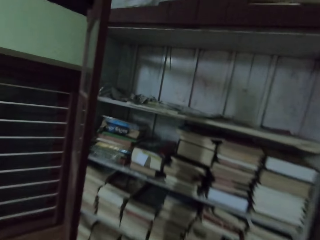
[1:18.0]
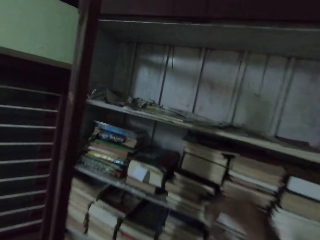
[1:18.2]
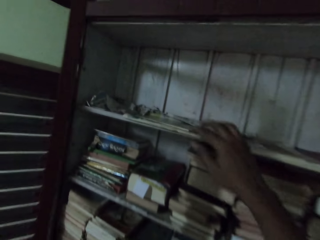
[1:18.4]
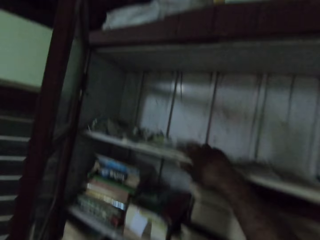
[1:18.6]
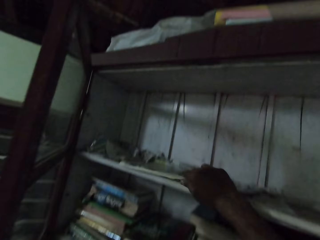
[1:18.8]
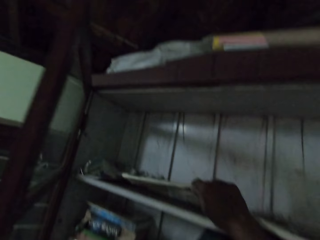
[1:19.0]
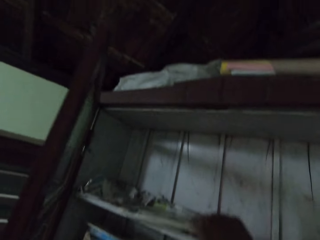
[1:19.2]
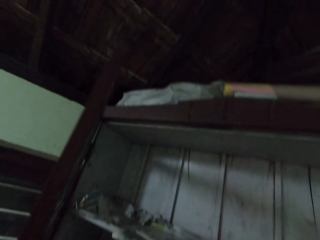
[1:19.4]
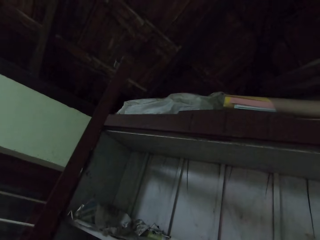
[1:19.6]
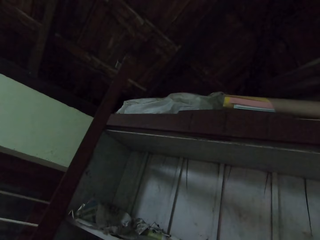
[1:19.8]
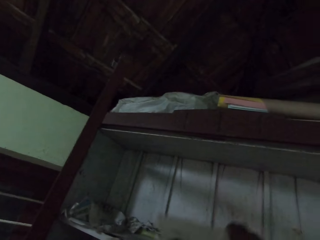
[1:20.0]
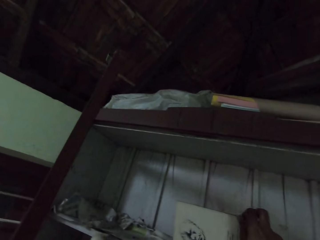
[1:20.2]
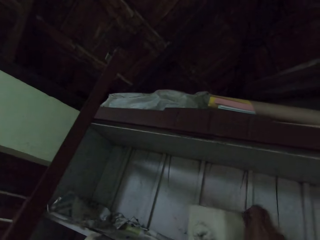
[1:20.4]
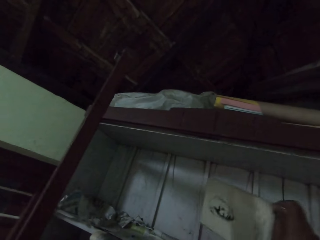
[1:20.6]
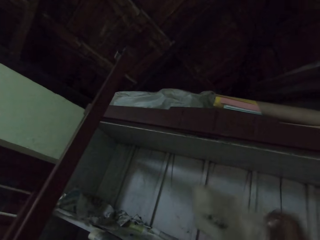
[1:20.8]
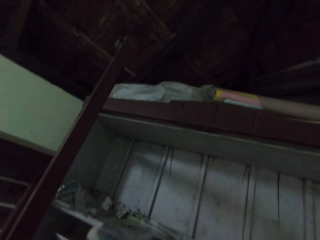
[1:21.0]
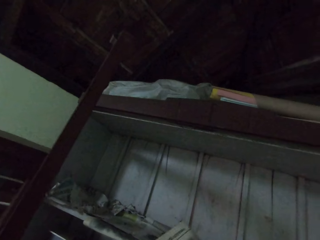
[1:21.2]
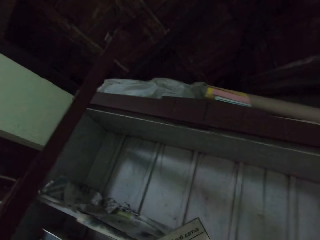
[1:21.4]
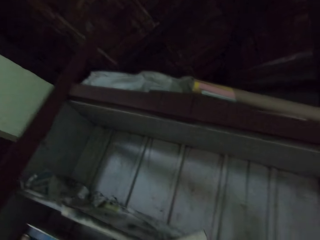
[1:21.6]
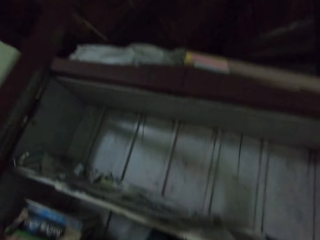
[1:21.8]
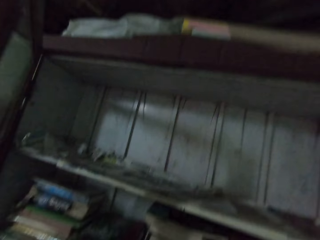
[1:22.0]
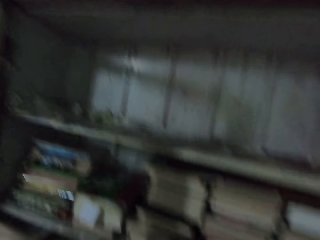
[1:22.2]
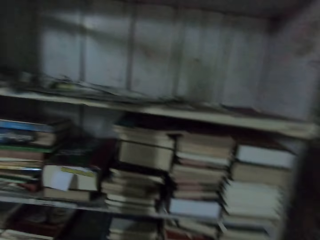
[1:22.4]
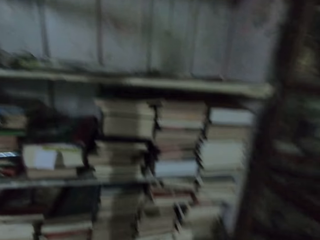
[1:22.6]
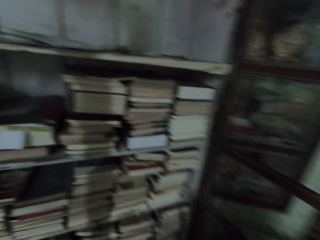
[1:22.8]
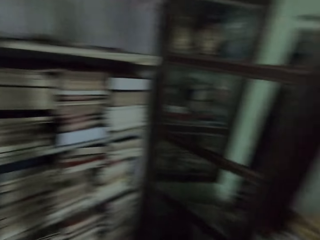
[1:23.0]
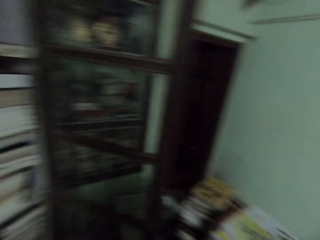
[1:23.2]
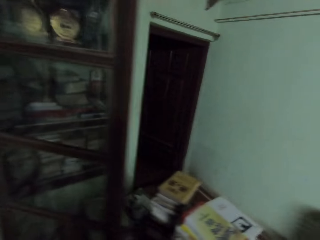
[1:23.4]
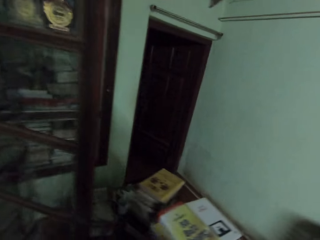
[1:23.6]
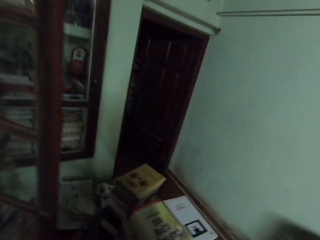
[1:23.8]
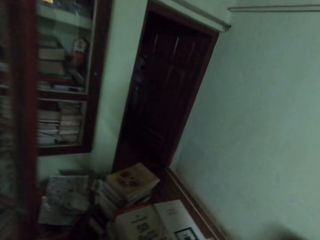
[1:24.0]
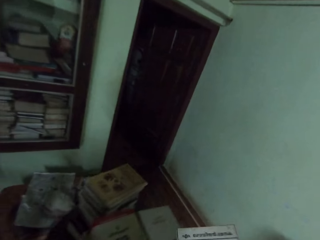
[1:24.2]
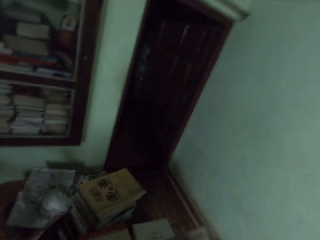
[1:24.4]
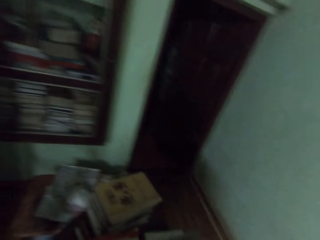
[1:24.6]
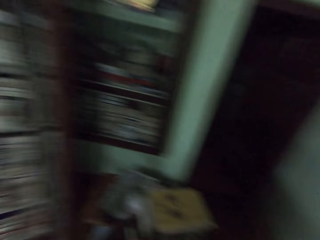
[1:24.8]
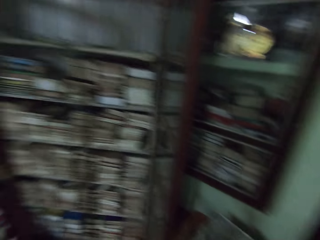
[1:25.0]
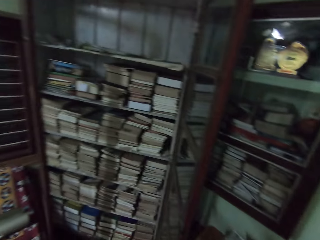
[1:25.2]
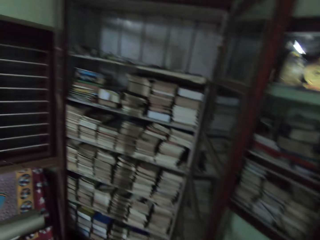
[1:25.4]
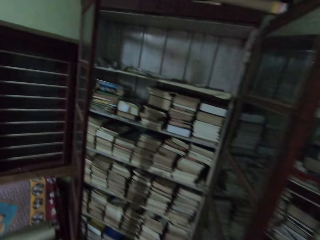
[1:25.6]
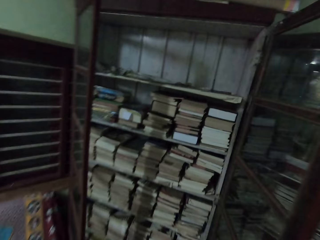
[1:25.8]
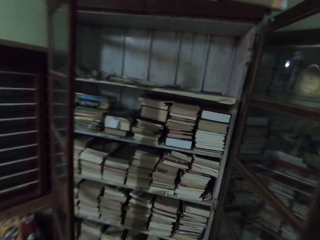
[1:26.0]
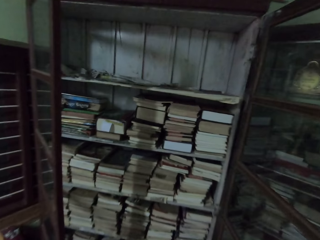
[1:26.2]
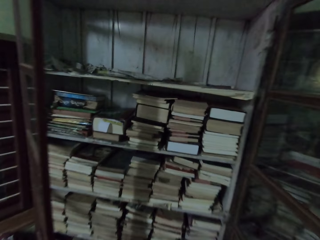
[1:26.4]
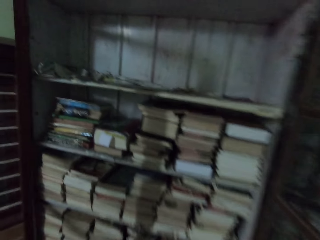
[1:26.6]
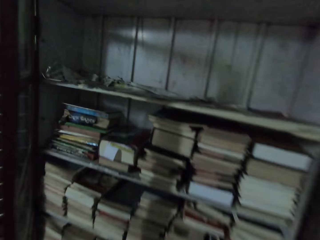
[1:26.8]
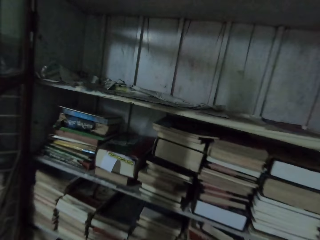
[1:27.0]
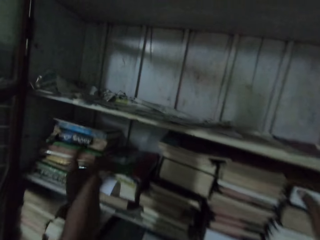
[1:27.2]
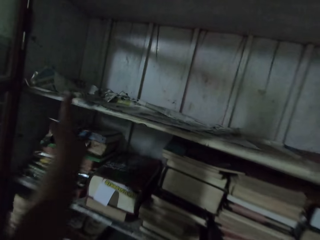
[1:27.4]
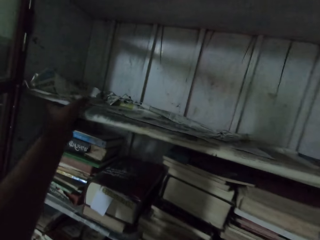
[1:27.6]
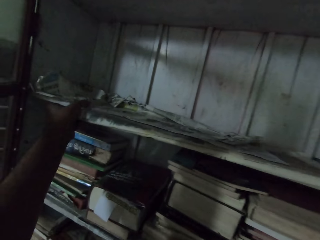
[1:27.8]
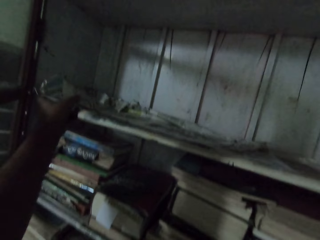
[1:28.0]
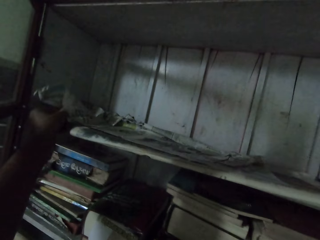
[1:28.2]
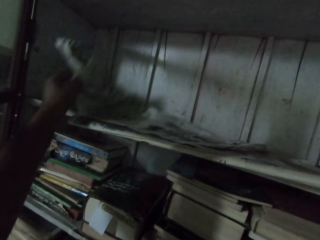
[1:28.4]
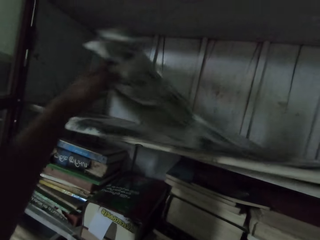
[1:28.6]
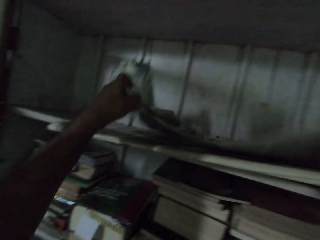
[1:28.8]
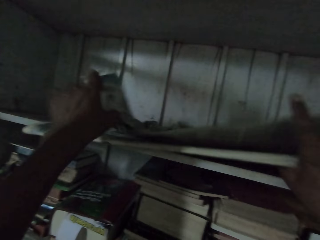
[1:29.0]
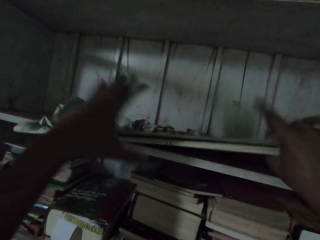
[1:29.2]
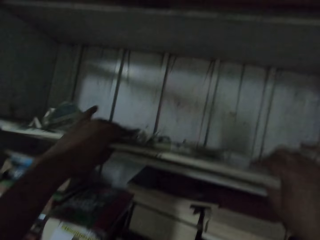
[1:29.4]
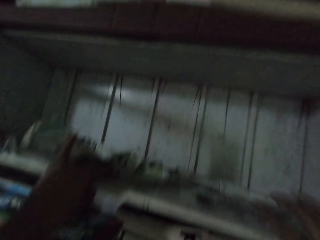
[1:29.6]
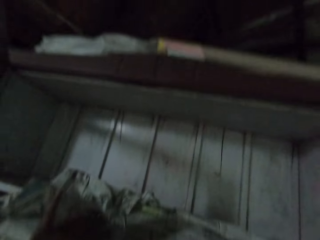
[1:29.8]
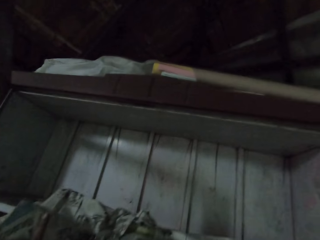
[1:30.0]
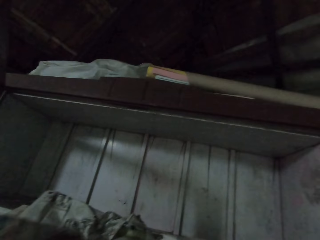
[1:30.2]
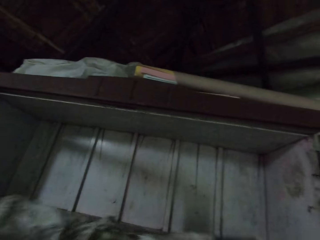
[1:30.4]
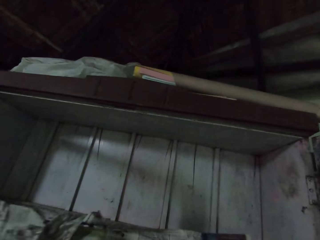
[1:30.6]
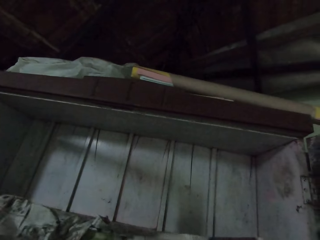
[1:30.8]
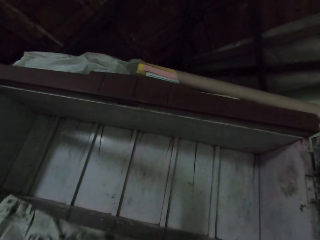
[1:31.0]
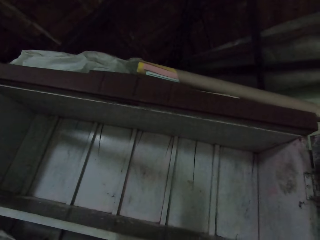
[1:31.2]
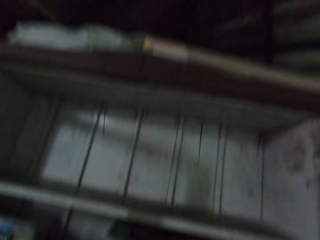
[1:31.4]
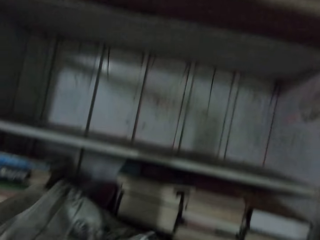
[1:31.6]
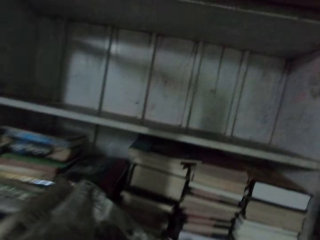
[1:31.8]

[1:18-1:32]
The camera wearer touches the book shelf with her right hand. She picks a book on the book shelf. She touches the book on the book shelf with her right hand. She walks in the room. She puts the book on the table. She walks in the room. She touches the book shelf with her left hand. She removes a newspaper or magazines from the book shelf with her left hand. She removes the newspaper from the book shelf with both her hands.

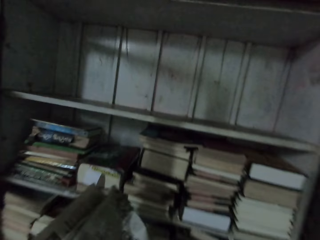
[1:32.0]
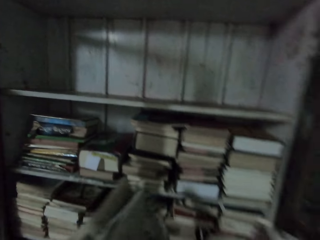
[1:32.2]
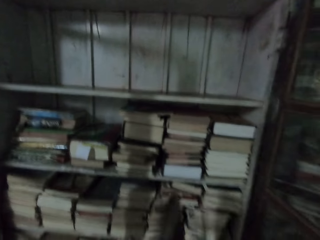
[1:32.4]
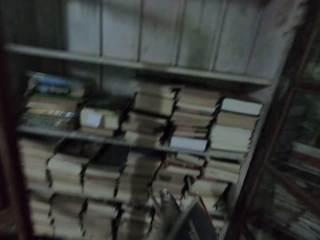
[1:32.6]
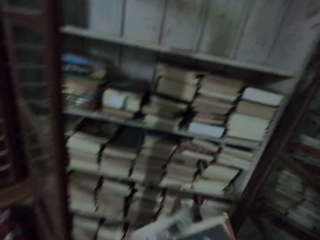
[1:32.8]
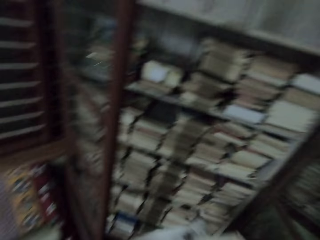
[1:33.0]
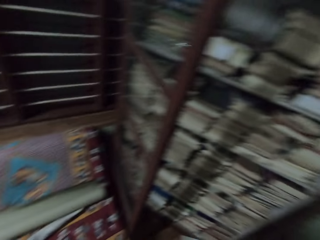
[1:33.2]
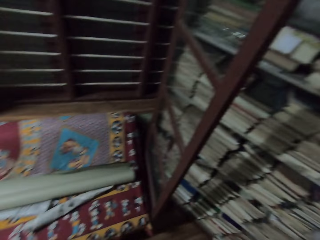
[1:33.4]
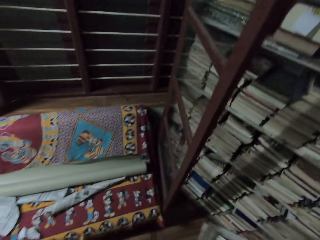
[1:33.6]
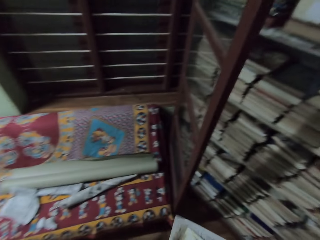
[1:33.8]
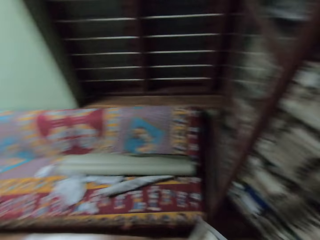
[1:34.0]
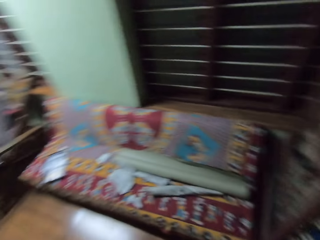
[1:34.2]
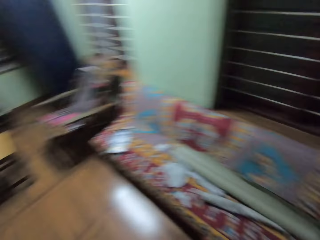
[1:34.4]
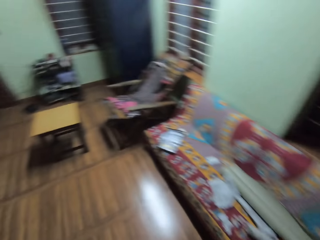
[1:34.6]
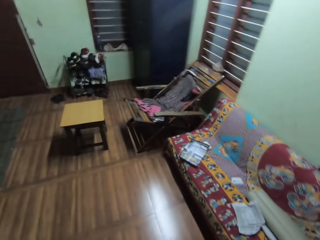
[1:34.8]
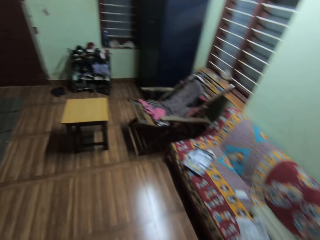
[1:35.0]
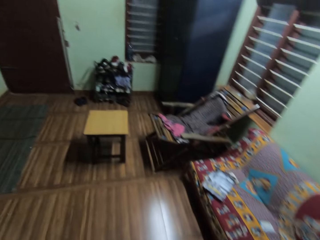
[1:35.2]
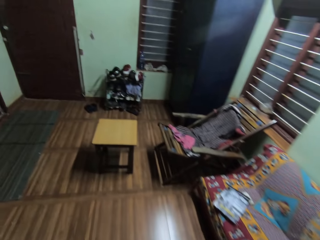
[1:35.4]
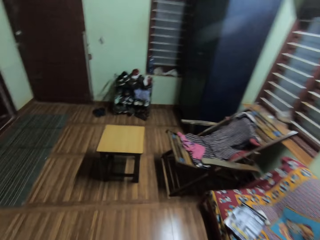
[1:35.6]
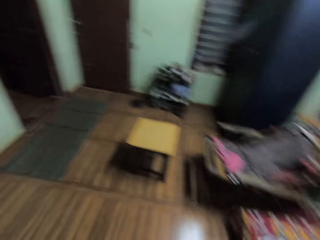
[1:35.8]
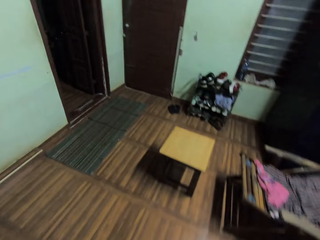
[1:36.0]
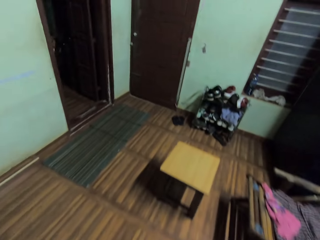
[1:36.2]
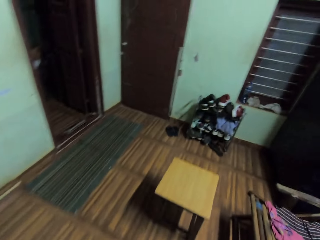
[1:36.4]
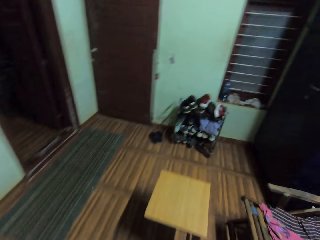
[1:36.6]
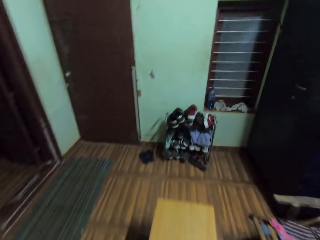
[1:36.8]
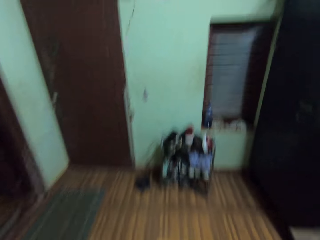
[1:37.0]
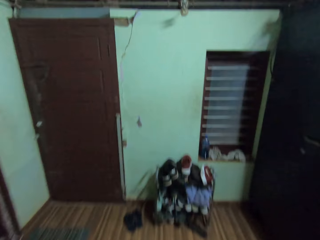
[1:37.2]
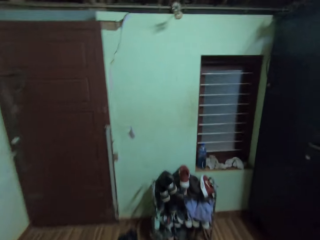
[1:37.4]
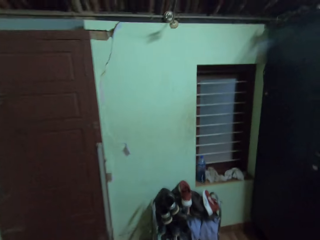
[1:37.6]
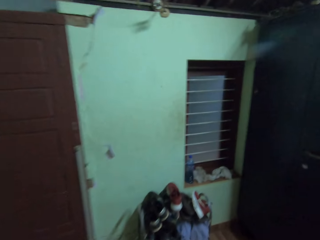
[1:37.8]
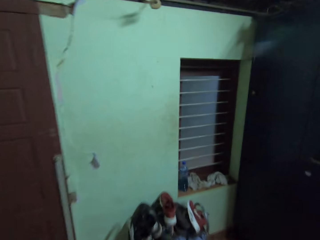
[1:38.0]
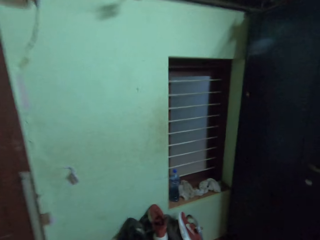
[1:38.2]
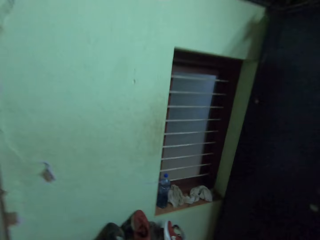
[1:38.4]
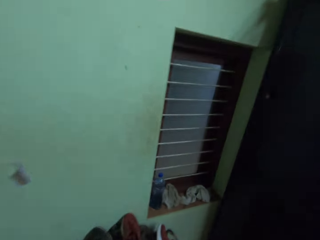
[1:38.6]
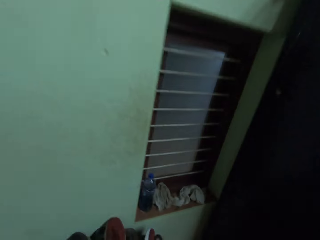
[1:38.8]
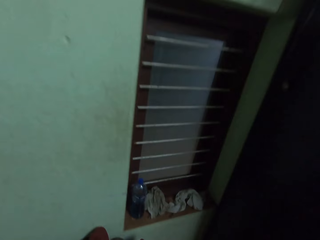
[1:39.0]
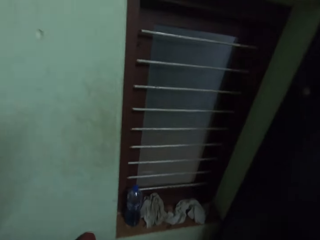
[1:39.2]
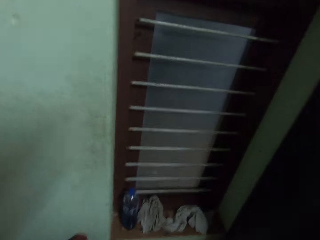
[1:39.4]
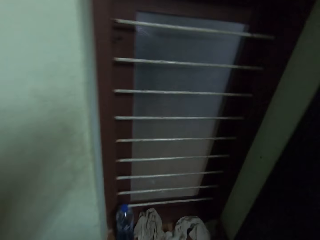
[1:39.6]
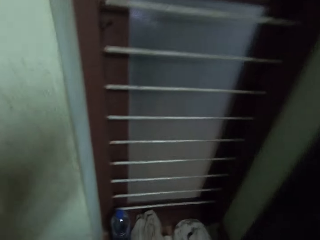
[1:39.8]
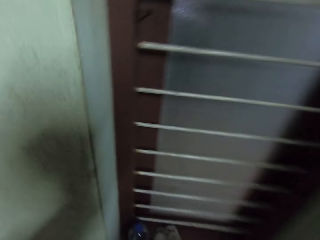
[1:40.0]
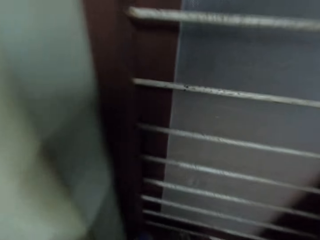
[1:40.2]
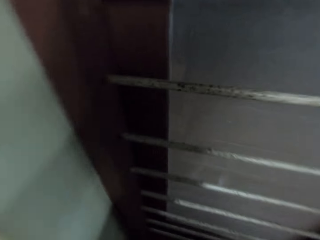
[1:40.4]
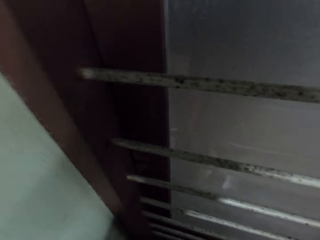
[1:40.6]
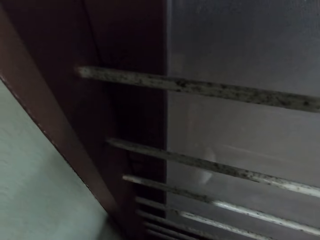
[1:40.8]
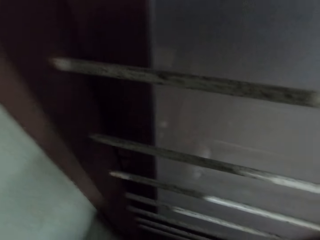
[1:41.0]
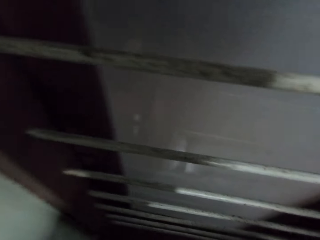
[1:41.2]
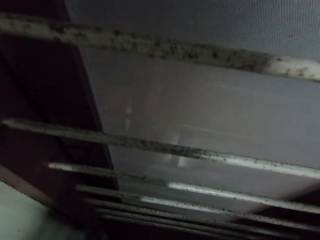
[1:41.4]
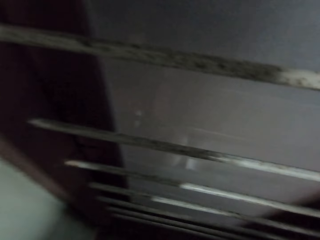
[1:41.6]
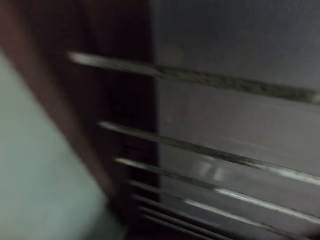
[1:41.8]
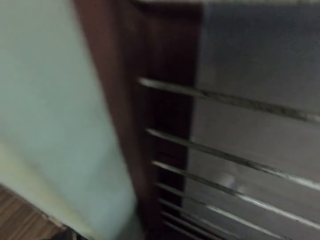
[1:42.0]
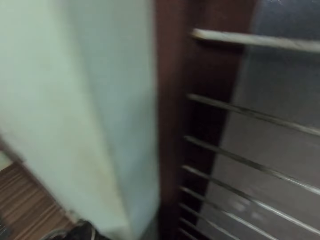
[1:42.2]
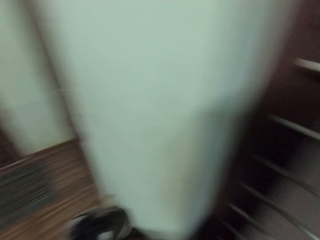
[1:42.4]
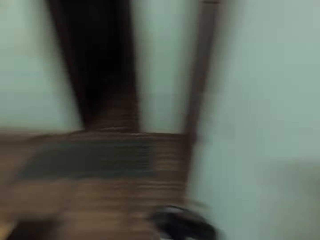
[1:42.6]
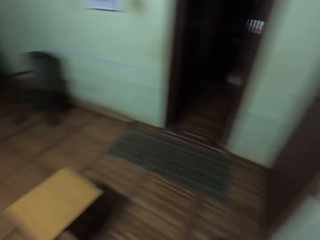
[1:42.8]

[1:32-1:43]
The camera wearer aligns the magazines. They put the magazines on the table. They walk in the room. They pick a piece of cloth on the window.
